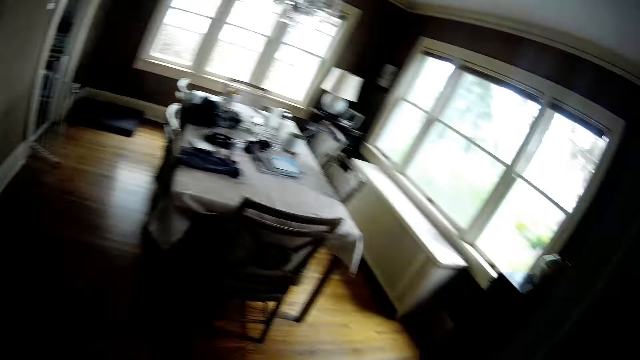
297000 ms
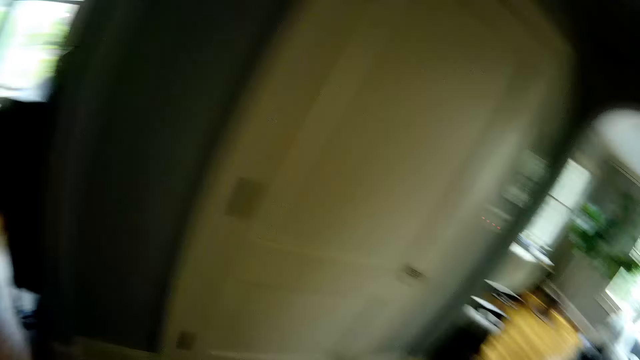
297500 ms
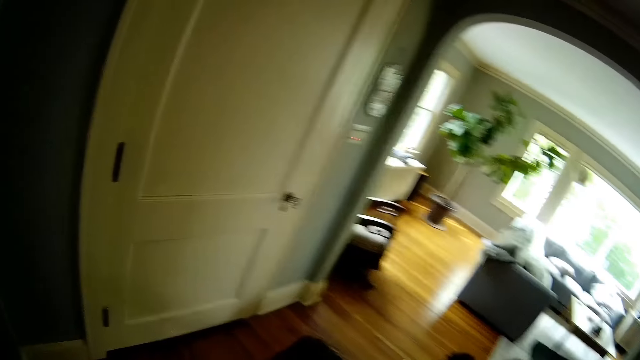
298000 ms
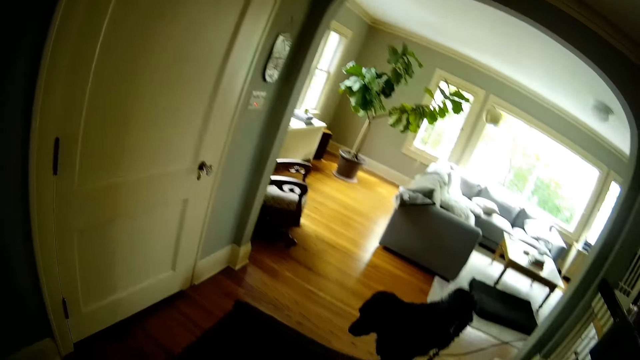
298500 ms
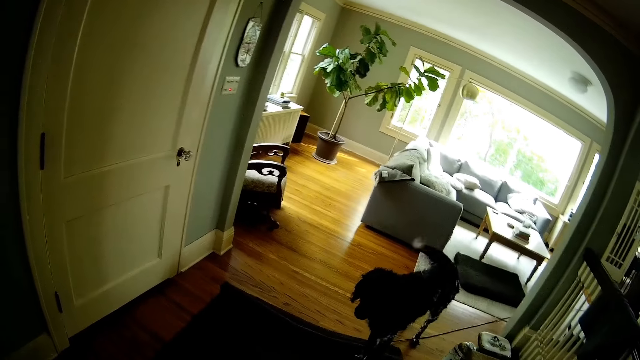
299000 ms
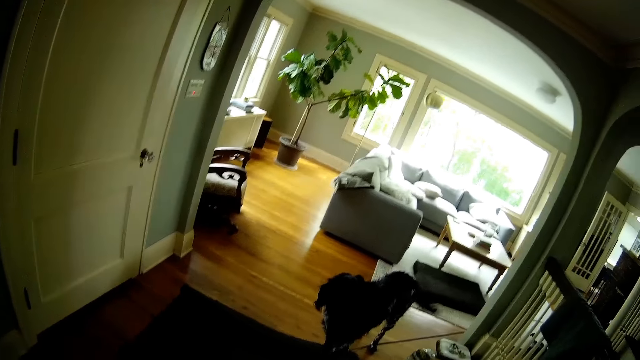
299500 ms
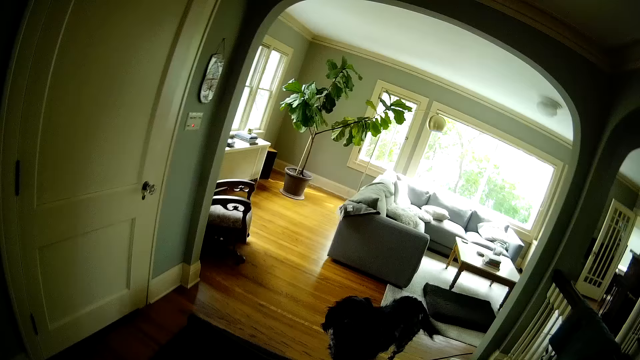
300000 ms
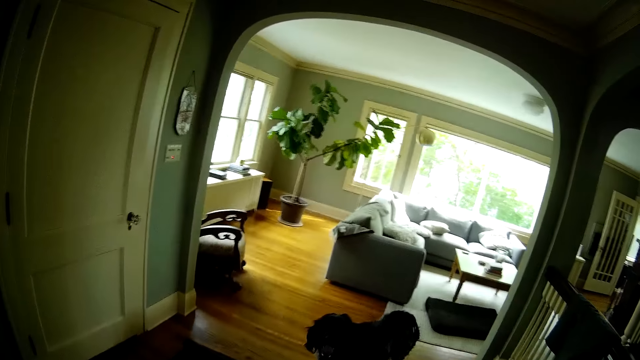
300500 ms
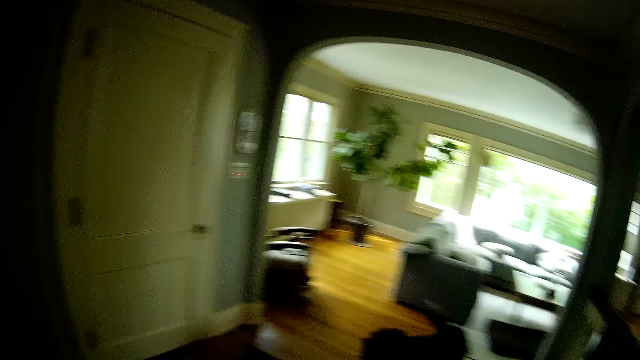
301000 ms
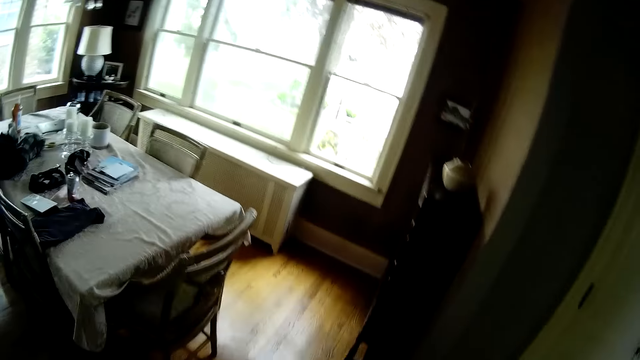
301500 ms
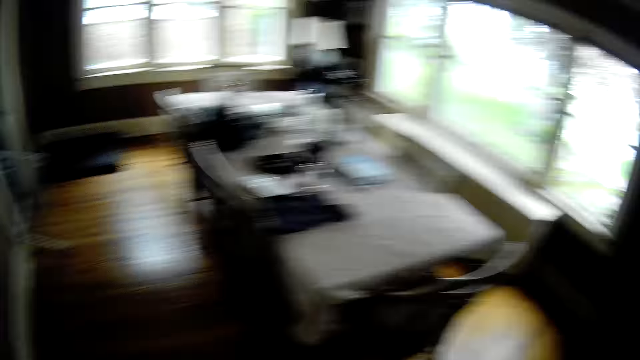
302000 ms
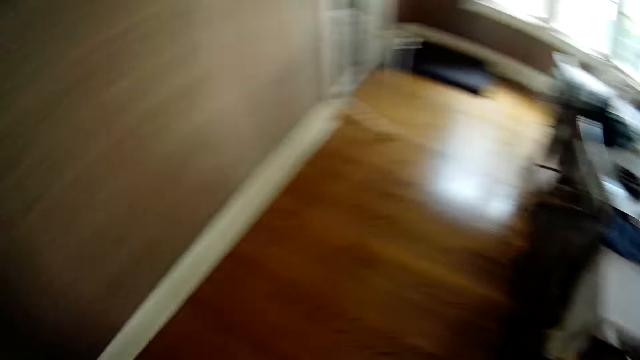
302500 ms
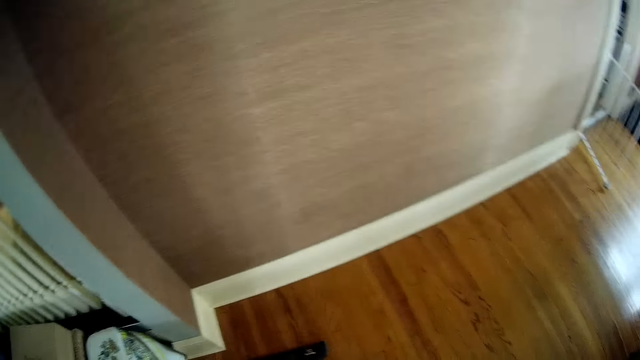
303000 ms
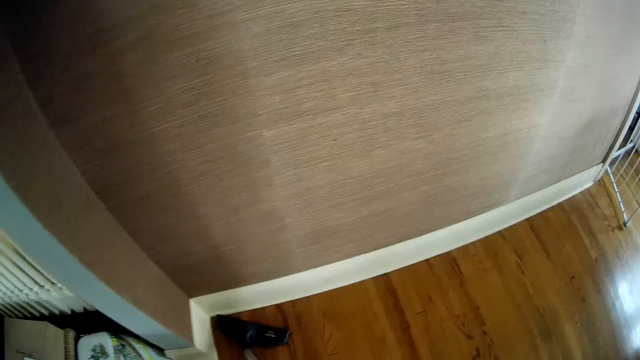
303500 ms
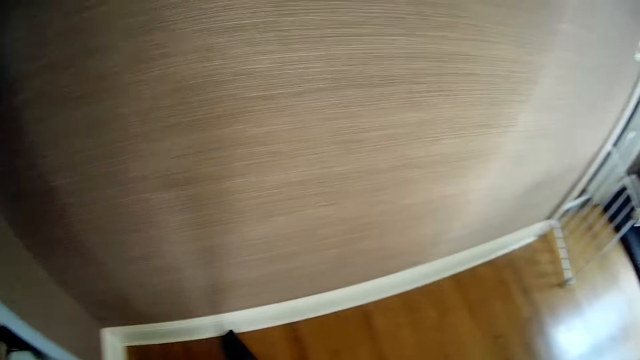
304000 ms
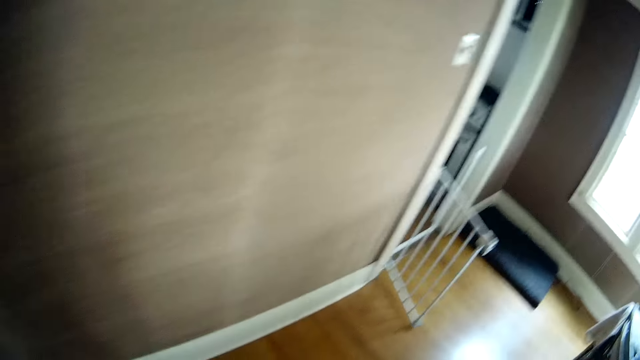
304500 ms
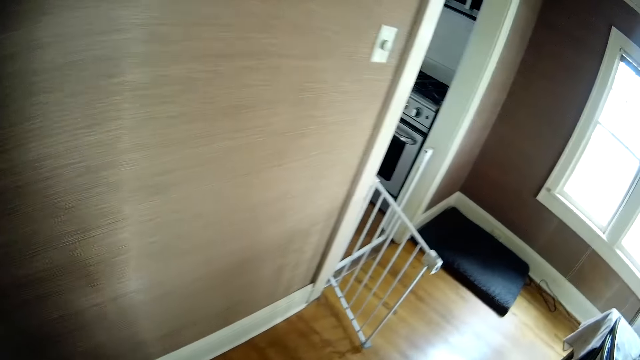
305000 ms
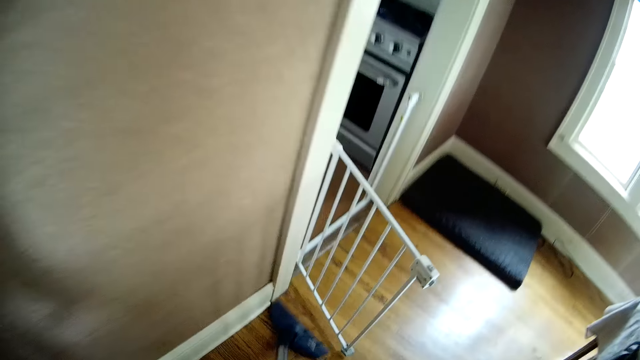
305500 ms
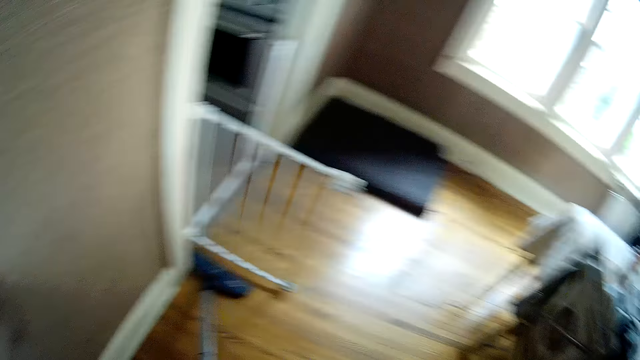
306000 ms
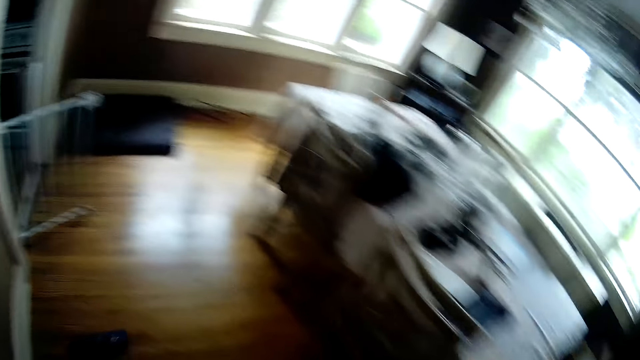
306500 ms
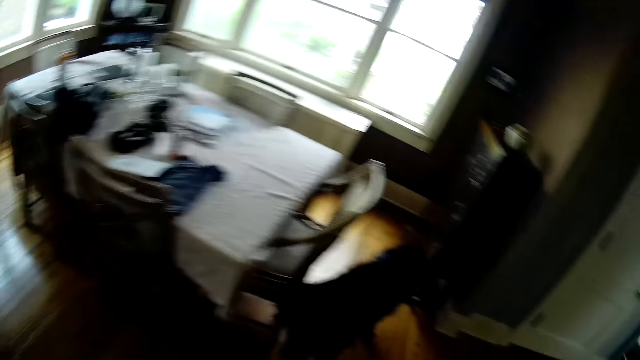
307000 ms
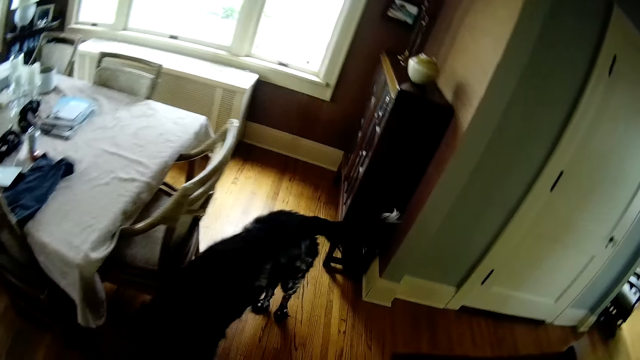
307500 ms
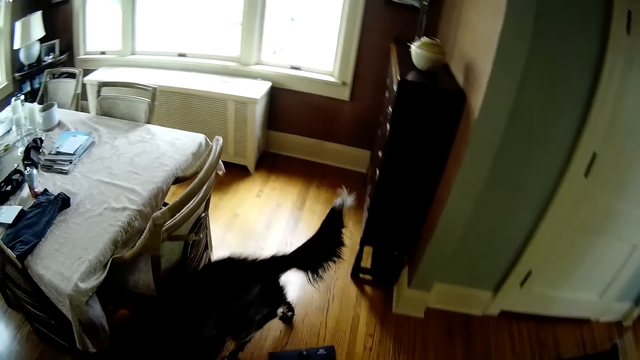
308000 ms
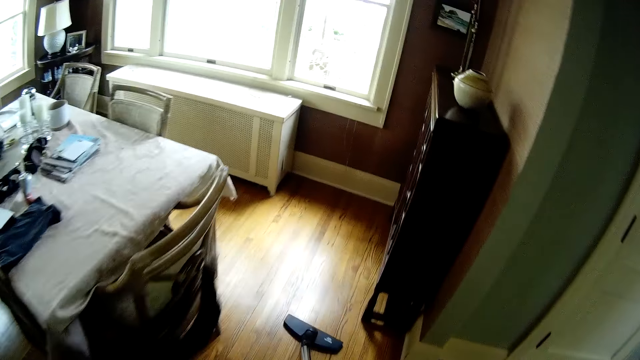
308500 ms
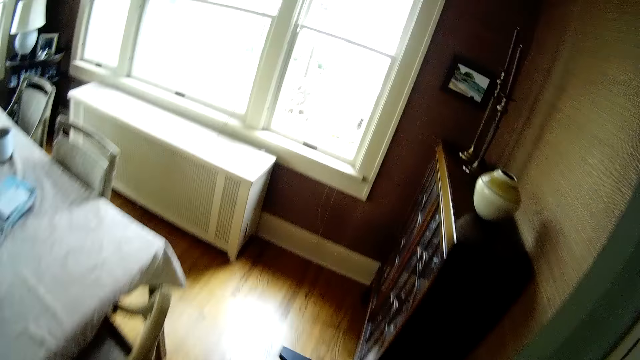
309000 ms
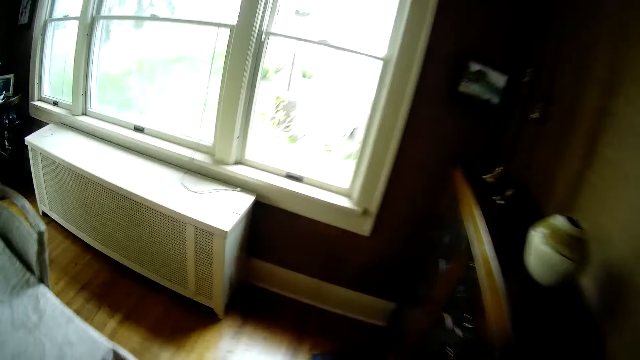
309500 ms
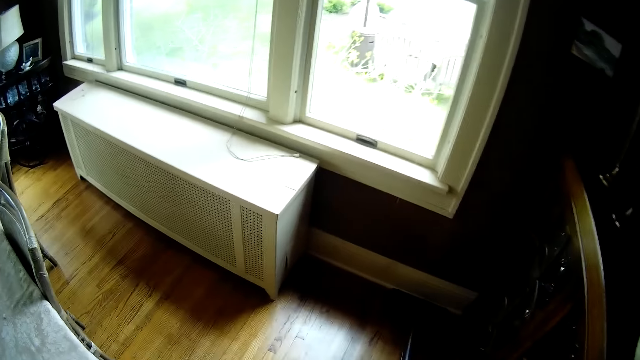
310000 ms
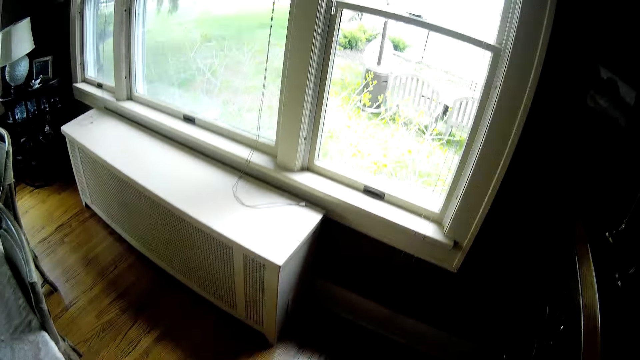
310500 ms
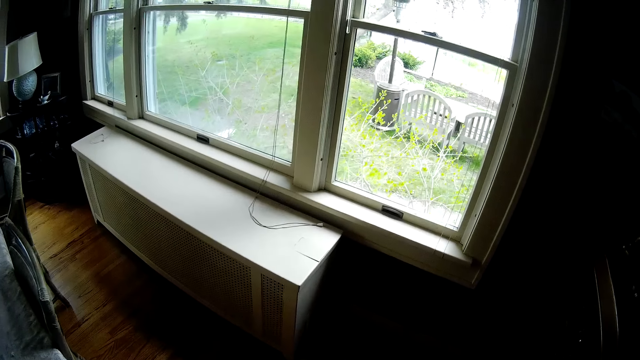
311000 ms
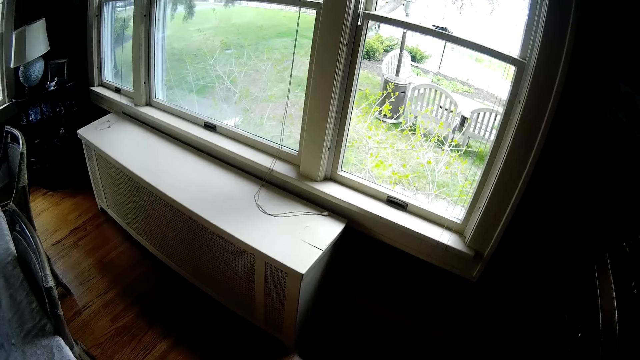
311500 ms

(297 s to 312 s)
The camera wearer closes a metal baby gate, with the vacuum cleaner brush in his hand. He sweeps the floor with a broom in both hands.

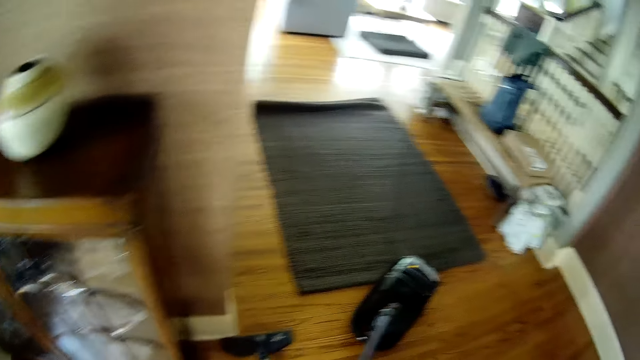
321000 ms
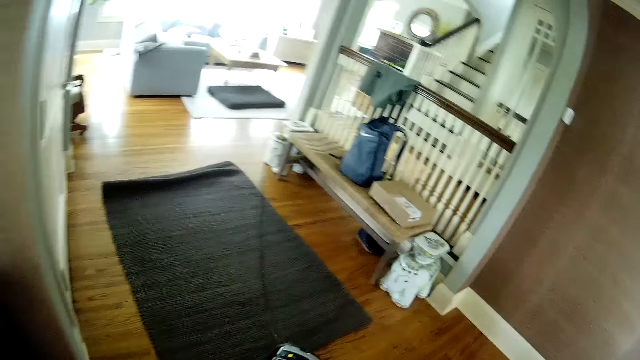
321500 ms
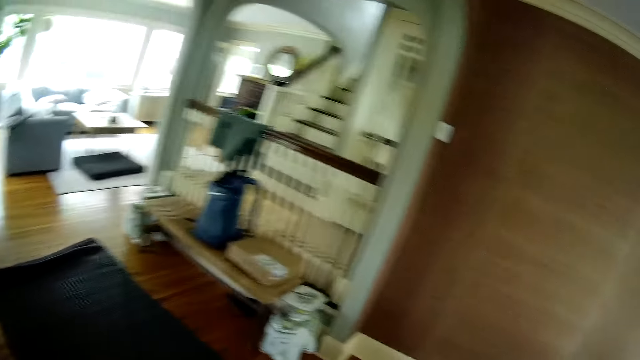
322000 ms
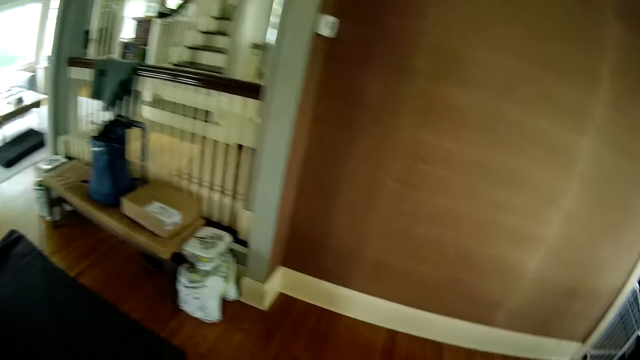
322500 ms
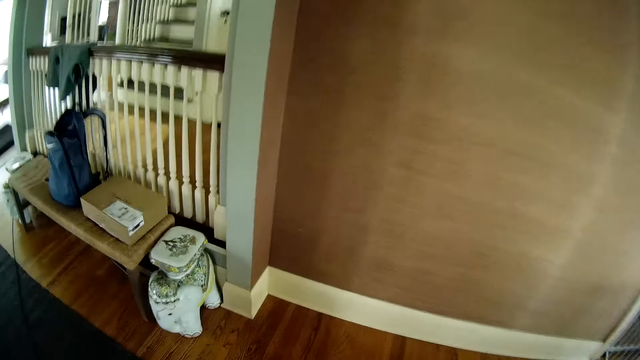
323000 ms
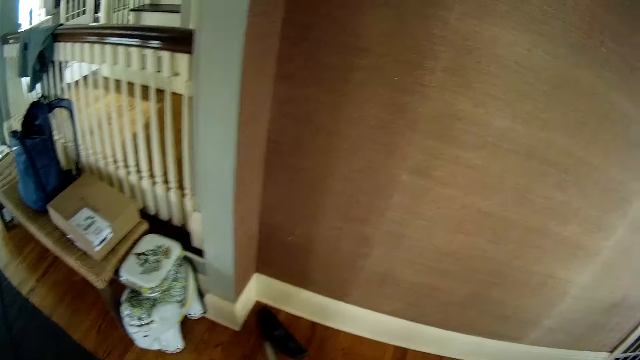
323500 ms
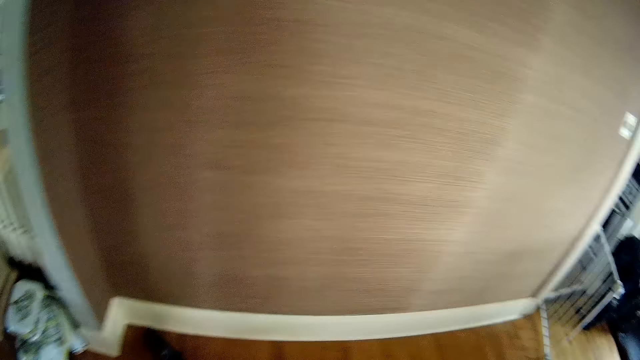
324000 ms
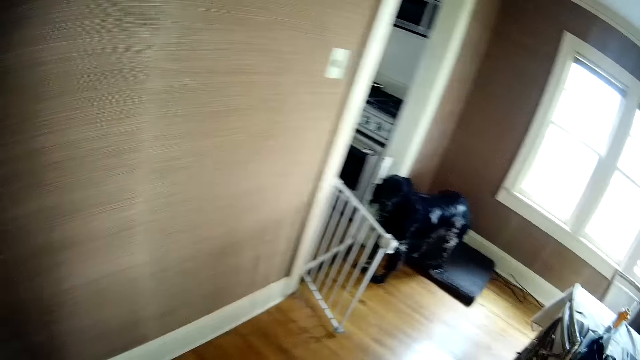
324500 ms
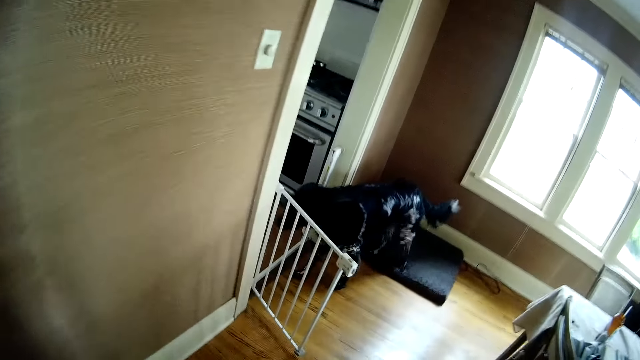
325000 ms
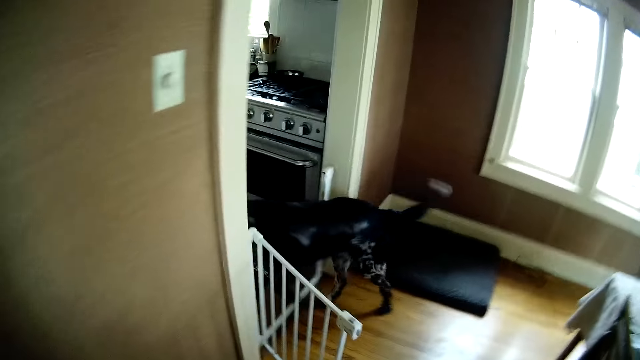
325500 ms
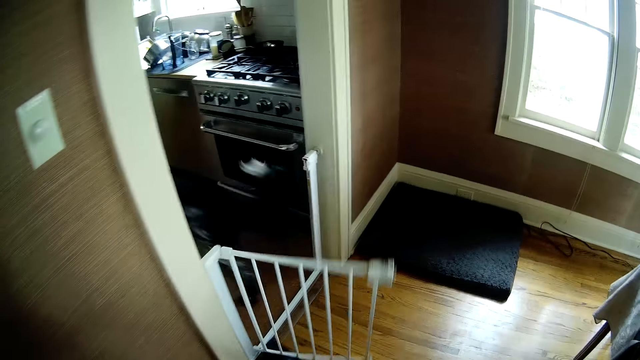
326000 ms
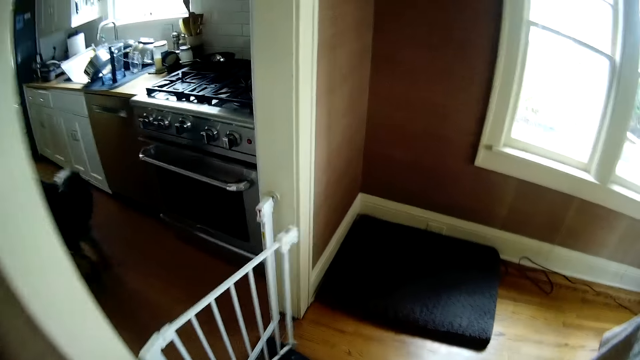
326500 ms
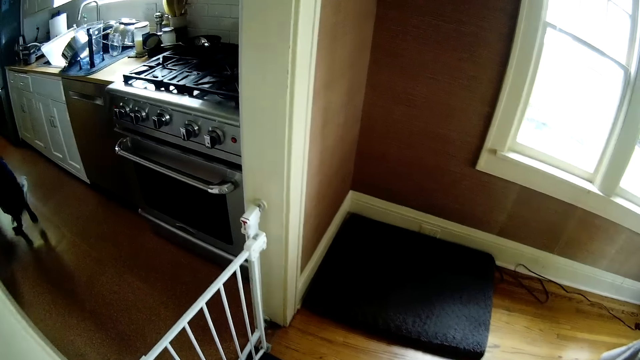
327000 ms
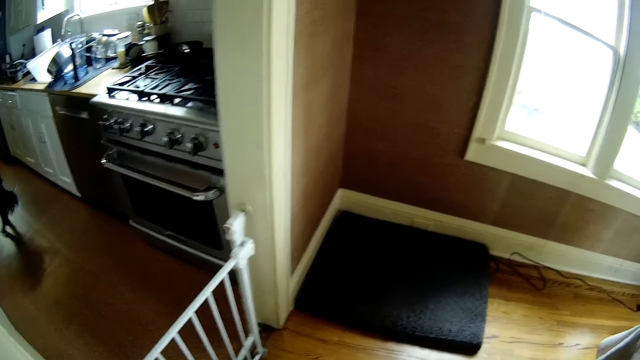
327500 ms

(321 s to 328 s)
The dog walks into the kitchen. The camera wearer closes the metal baby gate with the vacuum cleaner brush.
